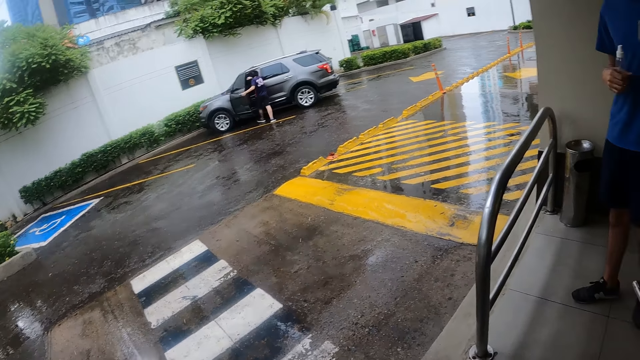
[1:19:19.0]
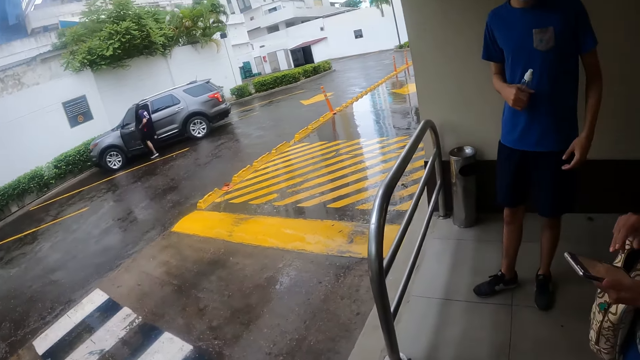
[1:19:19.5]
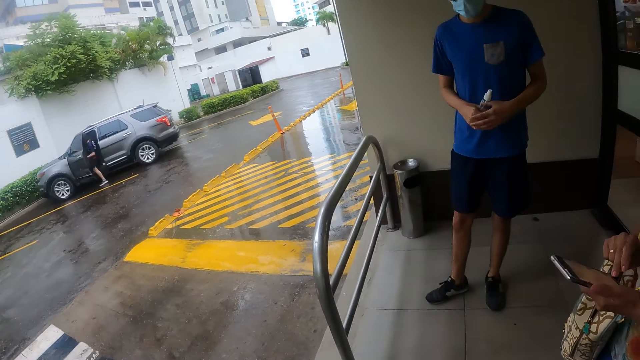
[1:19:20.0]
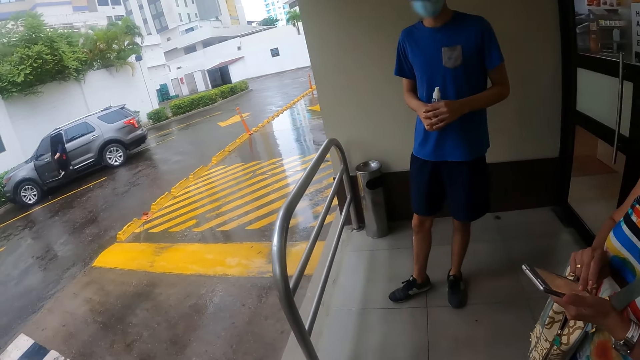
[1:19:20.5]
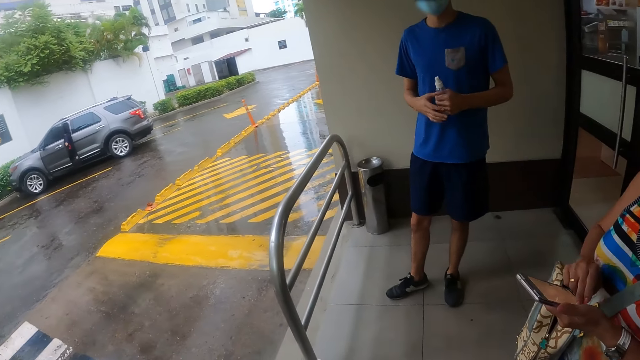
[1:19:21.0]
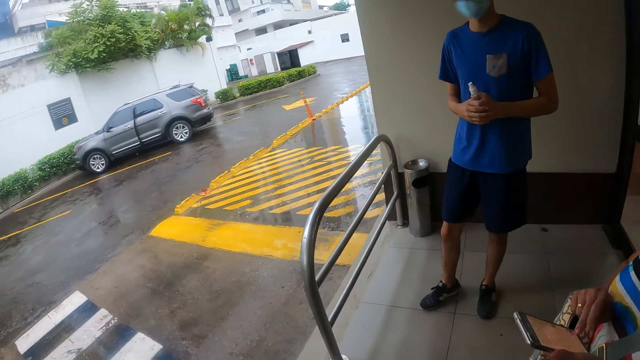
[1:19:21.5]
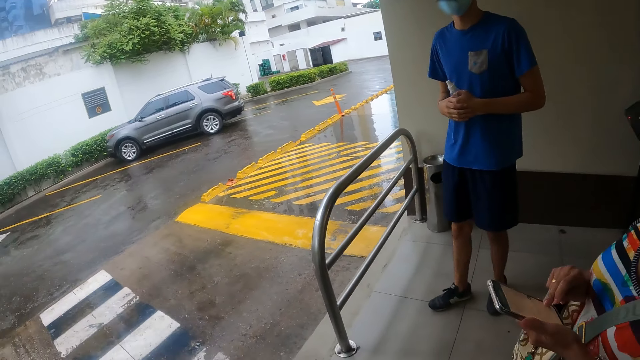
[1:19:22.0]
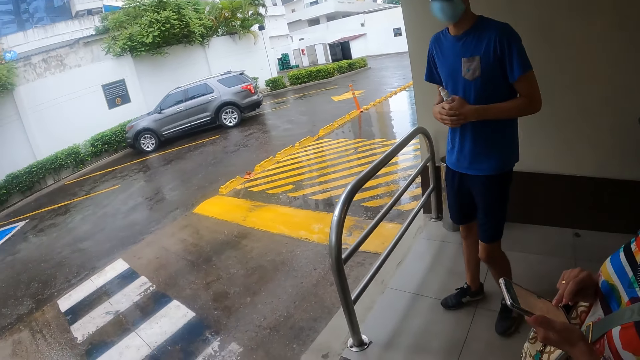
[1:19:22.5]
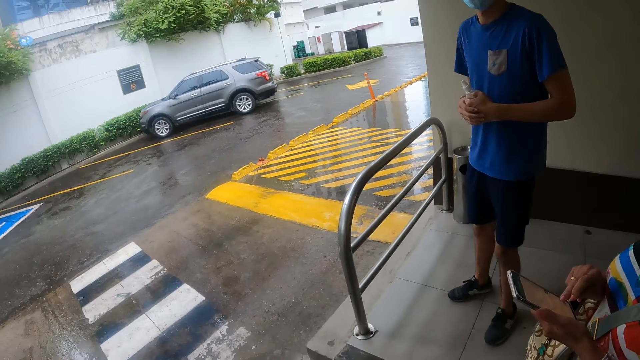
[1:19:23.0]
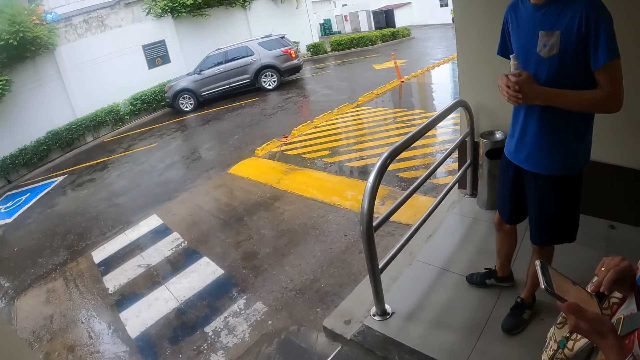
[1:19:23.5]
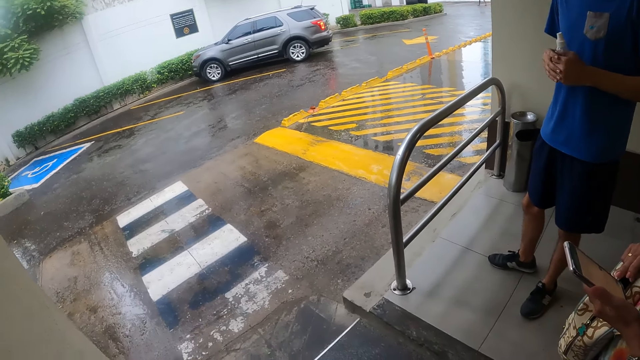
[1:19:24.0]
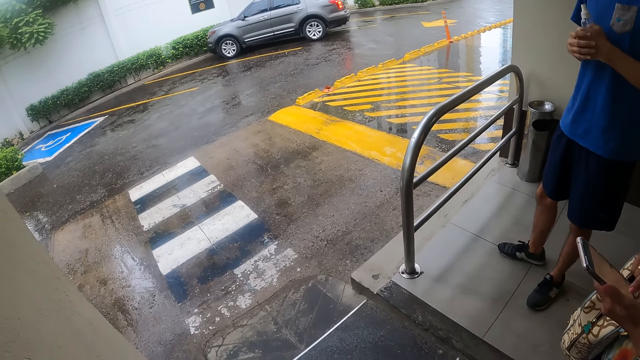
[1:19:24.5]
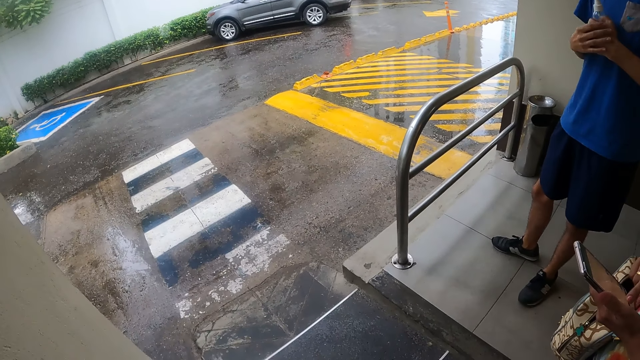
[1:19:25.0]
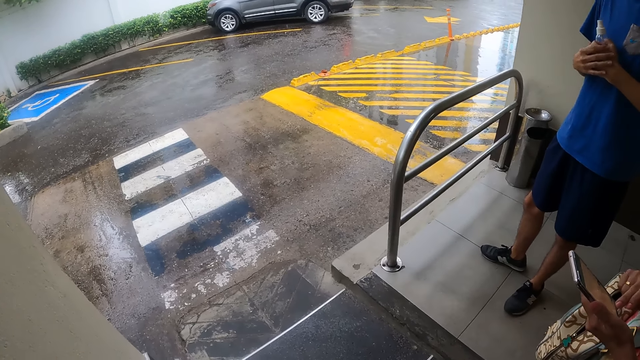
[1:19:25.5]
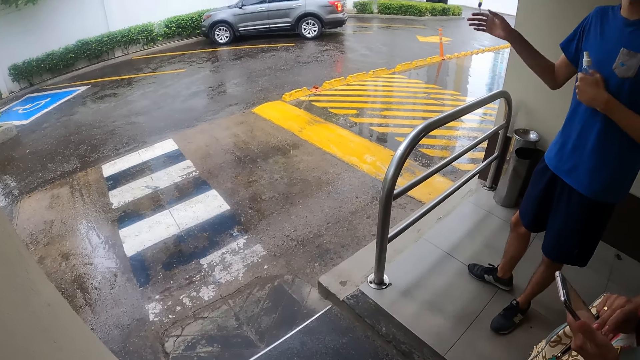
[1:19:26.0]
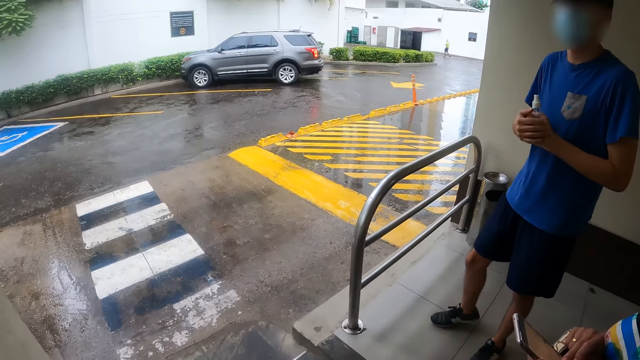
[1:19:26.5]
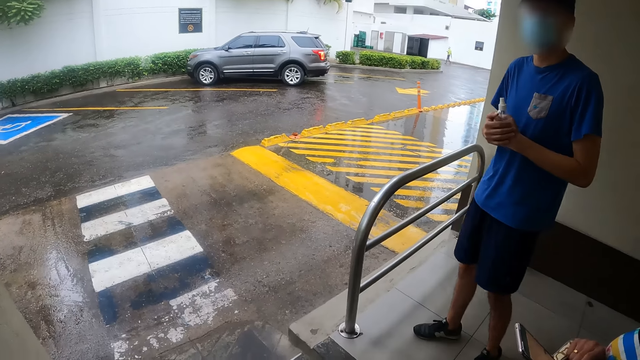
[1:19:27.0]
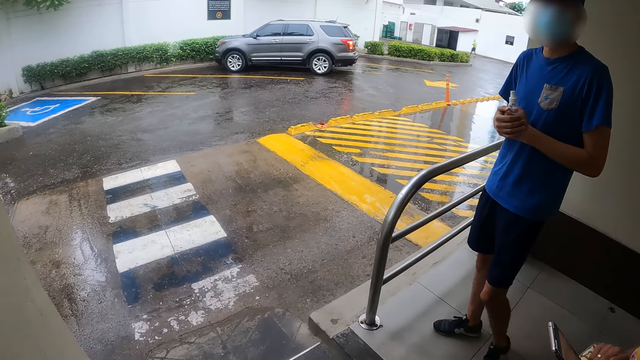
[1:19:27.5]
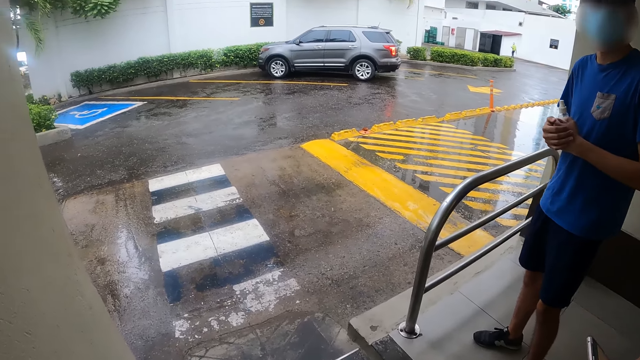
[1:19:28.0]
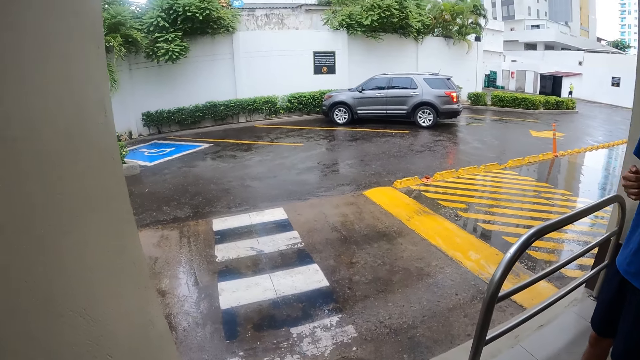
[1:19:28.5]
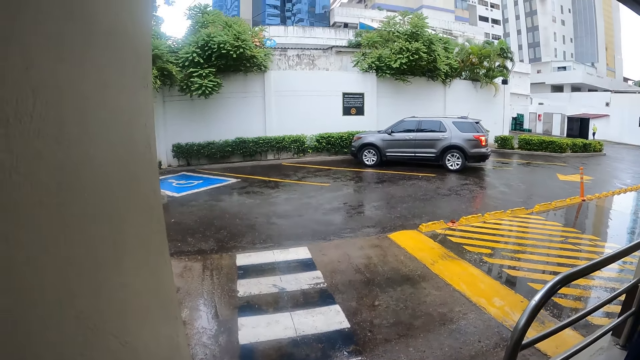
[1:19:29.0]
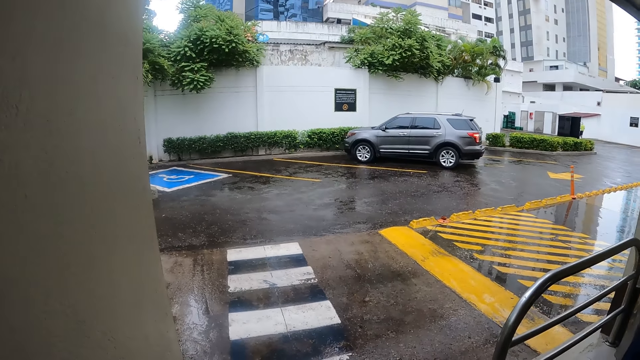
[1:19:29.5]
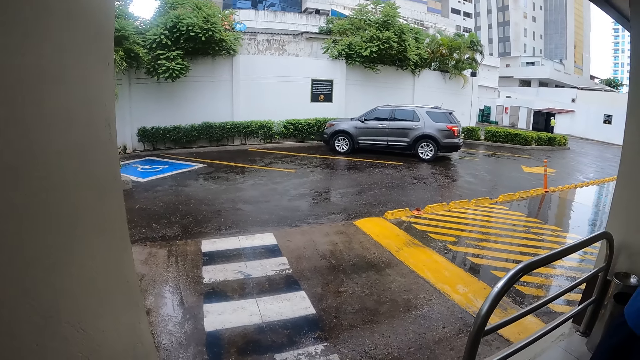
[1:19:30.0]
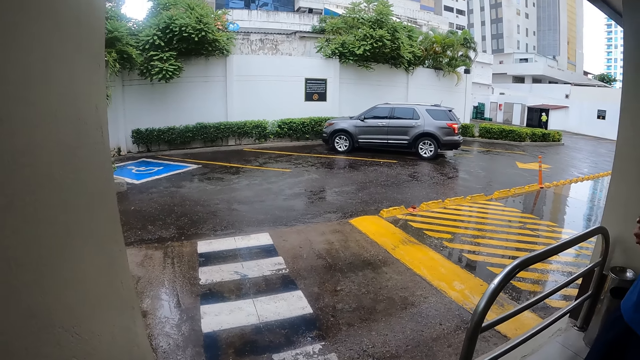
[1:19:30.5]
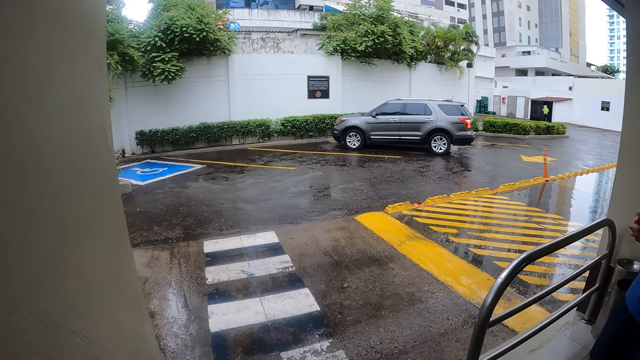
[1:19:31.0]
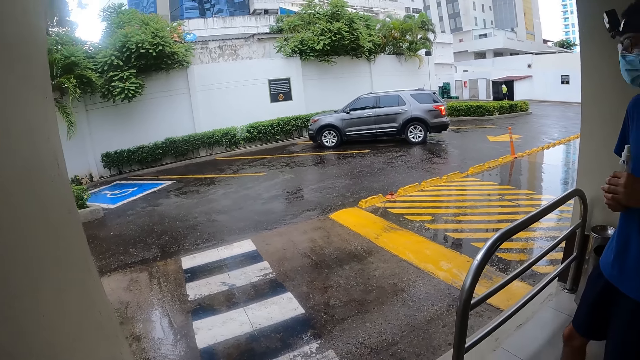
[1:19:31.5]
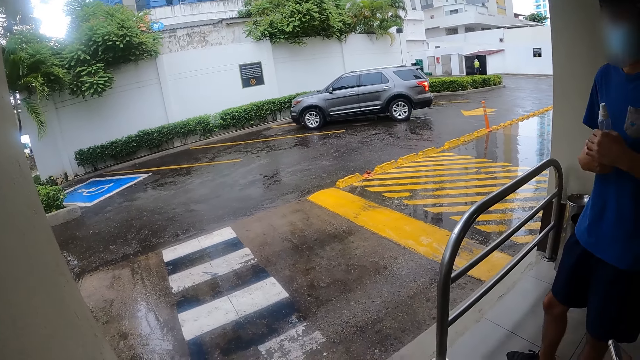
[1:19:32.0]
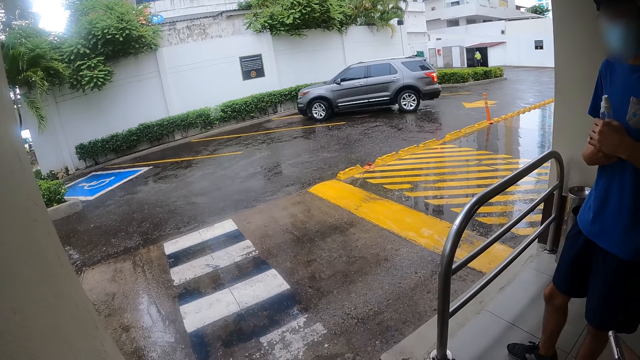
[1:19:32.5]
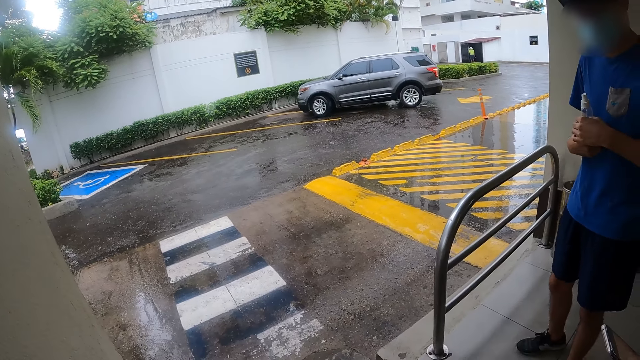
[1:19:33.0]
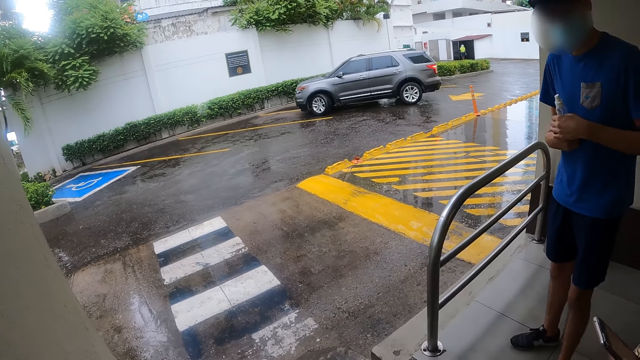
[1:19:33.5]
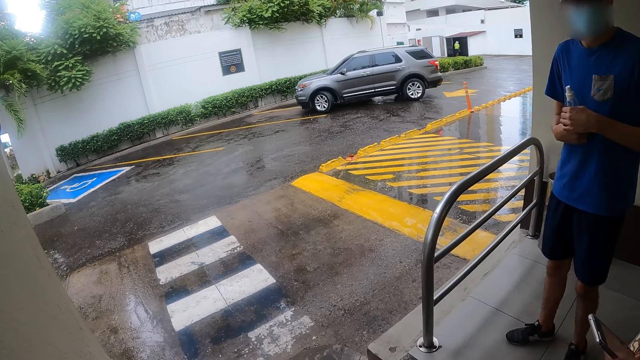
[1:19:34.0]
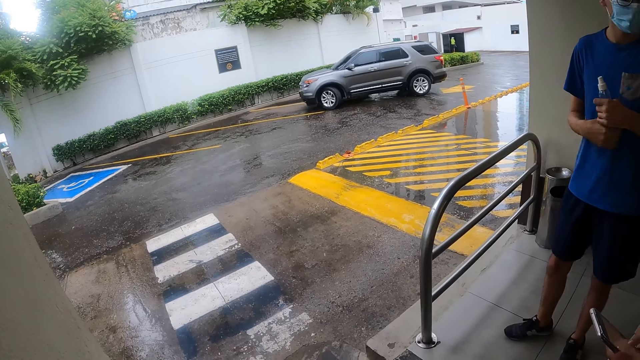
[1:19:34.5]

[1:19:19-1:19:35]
The woman scrolls the phone. The man holds the bottle with hands. The camera wearer looks at the car.

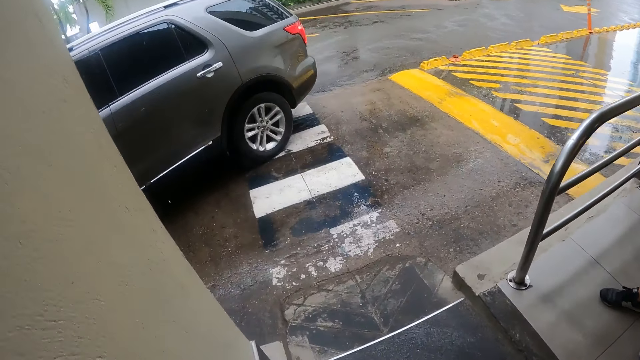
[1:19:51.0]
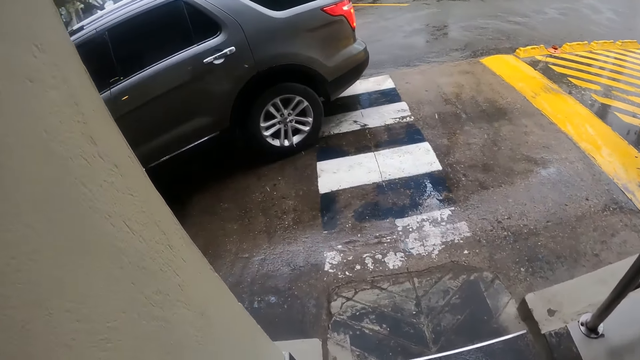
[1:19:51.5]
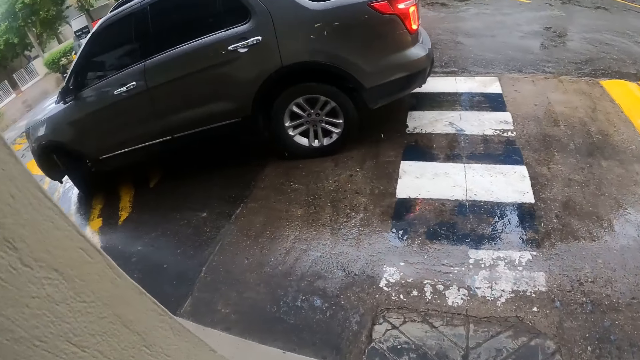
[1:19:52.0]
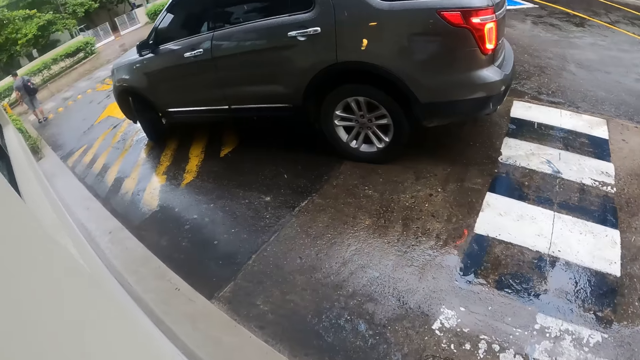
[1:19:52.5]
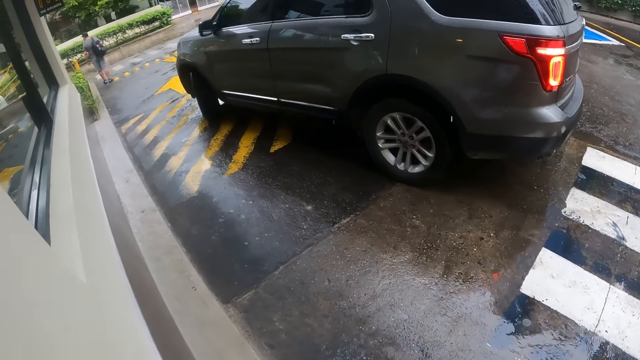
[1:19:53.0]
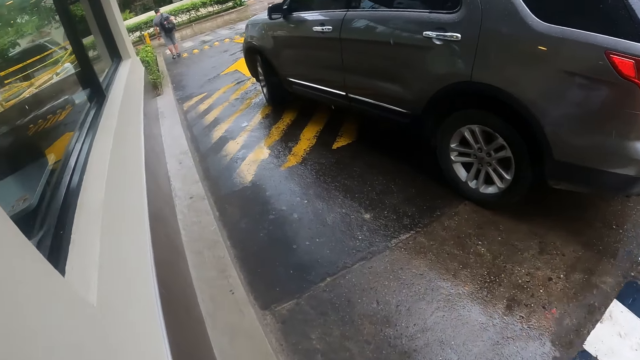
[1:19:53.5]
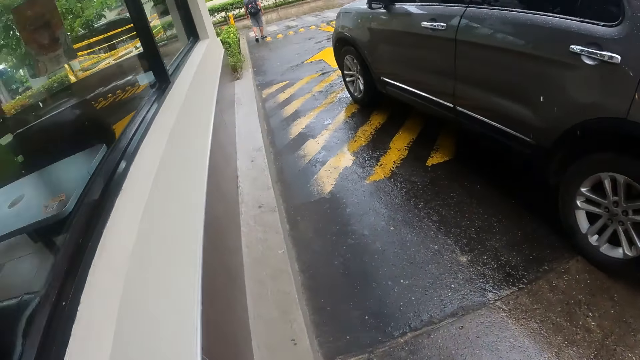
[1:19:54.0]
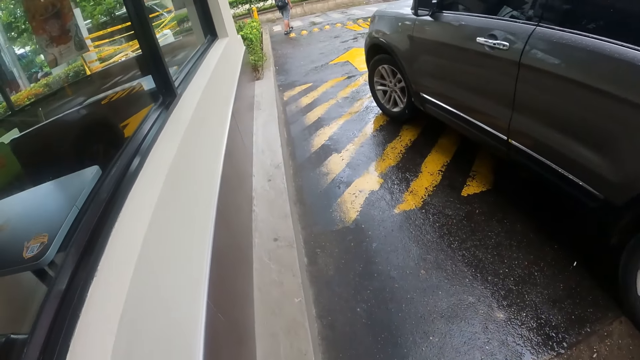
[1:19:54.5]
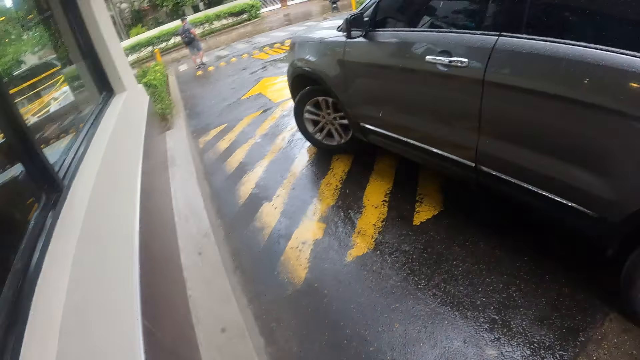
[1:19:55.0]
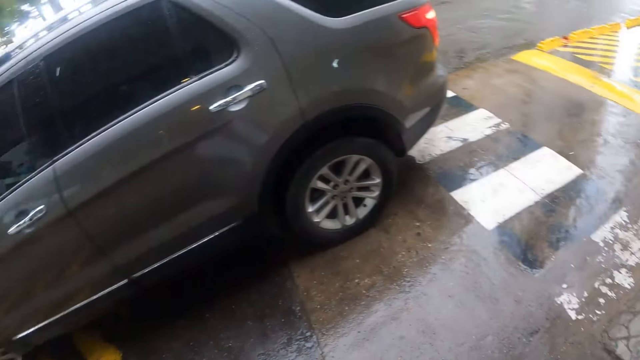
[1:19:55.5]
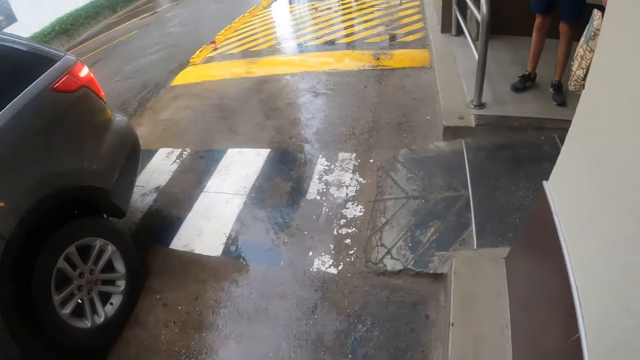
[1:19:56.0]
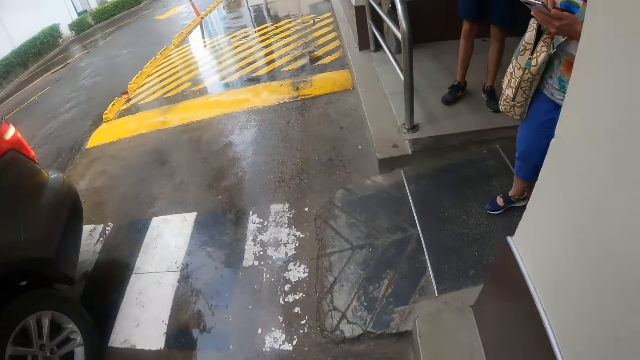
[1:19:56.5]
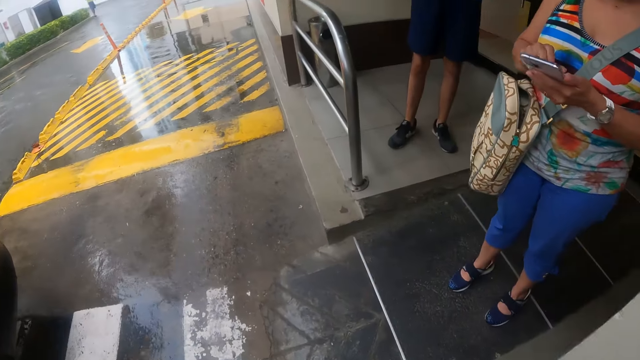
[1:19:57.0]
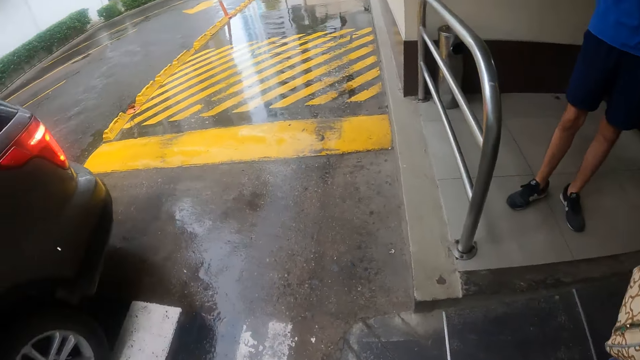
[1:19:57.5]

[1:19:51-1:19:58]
The camera wearer walks on the parking lot toward the car. They look around.
